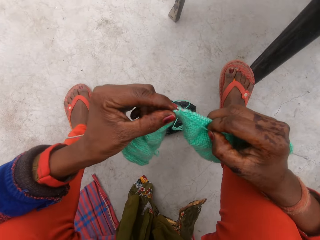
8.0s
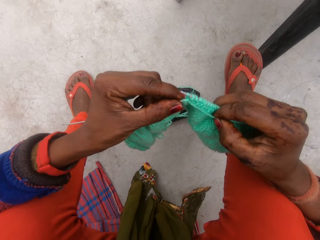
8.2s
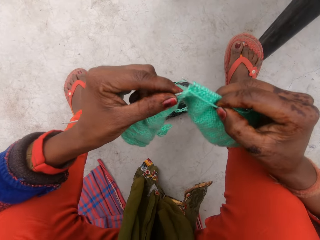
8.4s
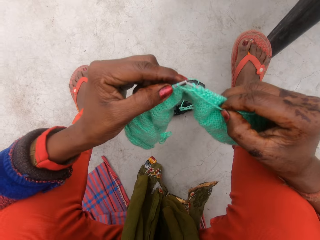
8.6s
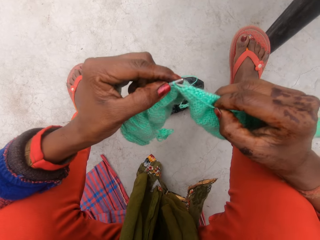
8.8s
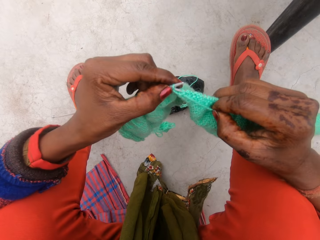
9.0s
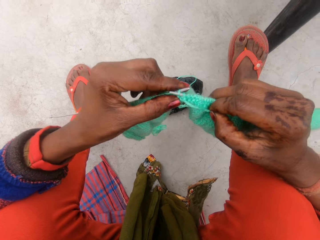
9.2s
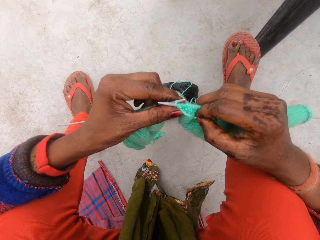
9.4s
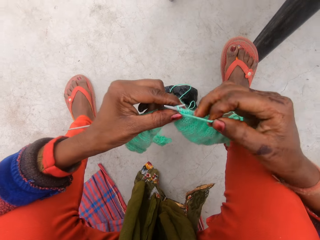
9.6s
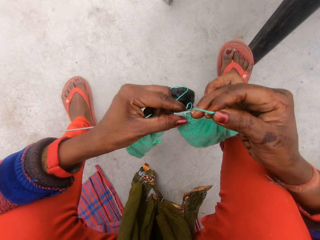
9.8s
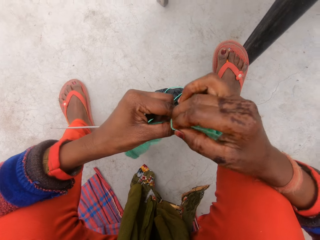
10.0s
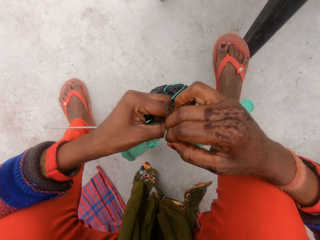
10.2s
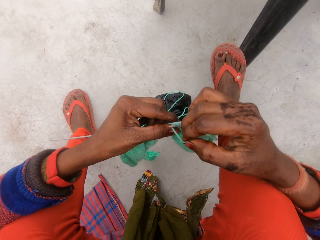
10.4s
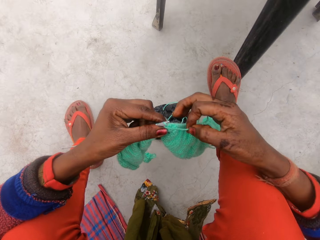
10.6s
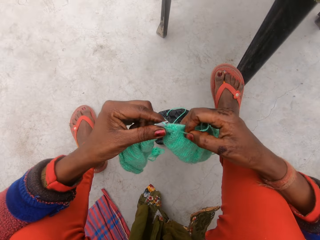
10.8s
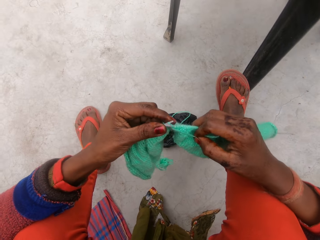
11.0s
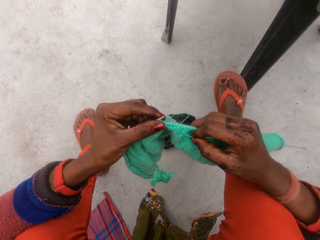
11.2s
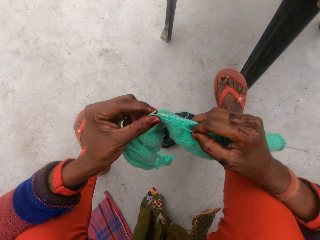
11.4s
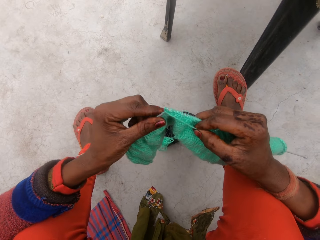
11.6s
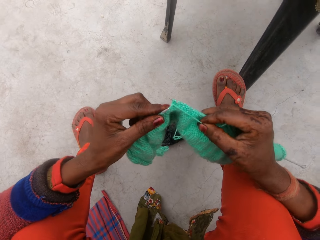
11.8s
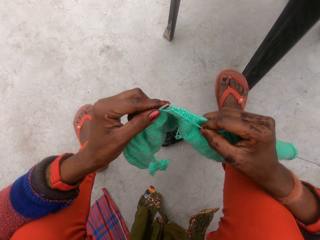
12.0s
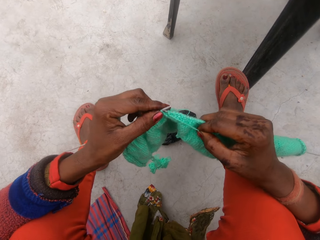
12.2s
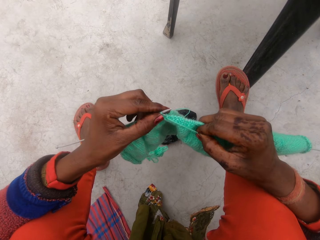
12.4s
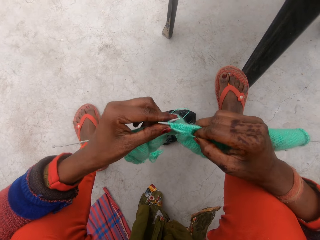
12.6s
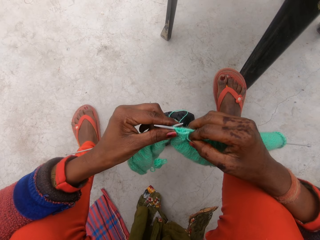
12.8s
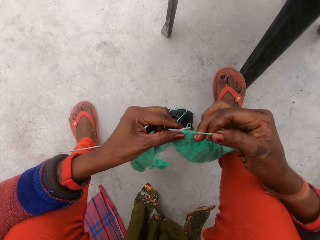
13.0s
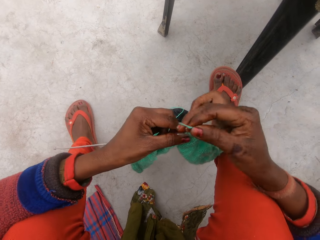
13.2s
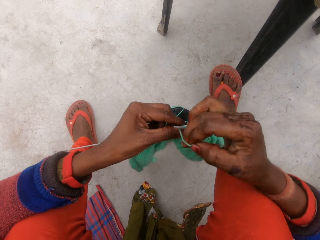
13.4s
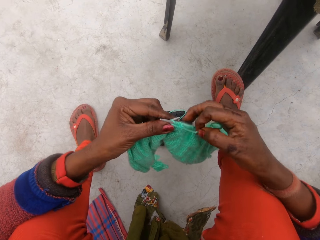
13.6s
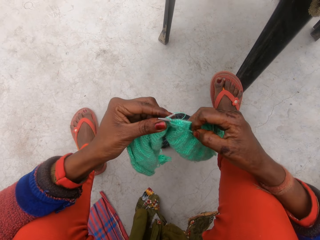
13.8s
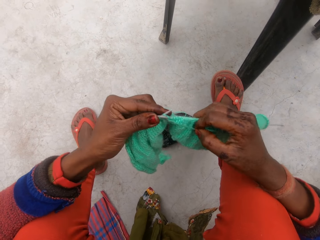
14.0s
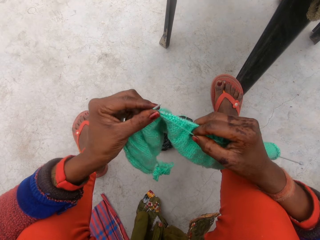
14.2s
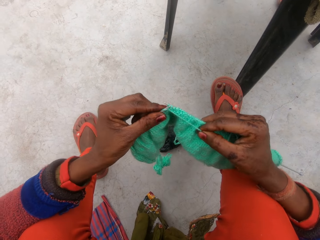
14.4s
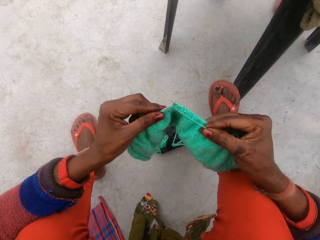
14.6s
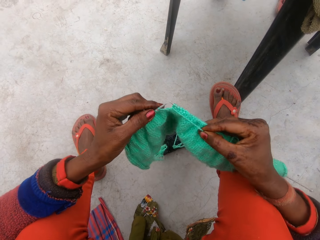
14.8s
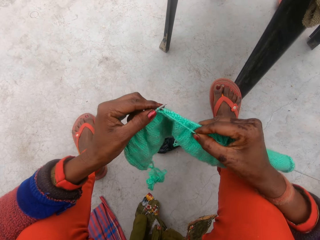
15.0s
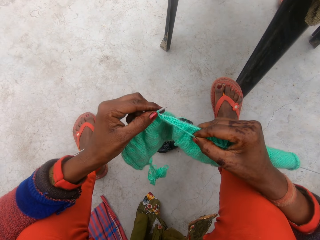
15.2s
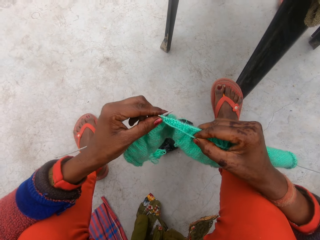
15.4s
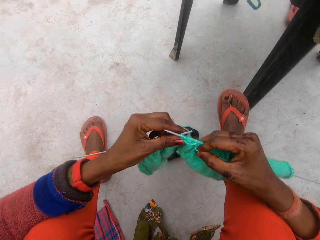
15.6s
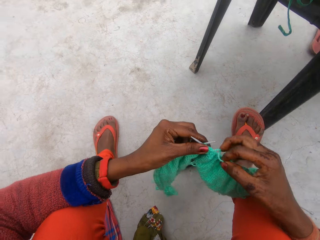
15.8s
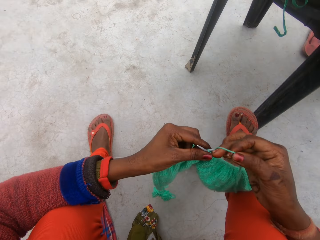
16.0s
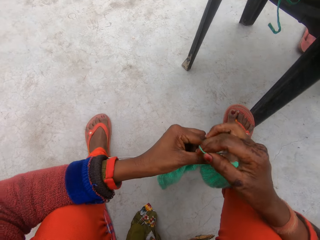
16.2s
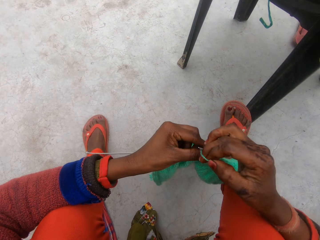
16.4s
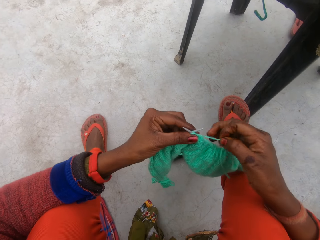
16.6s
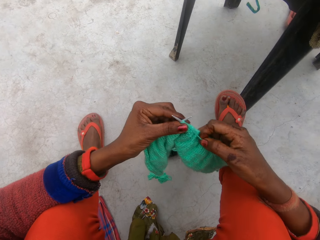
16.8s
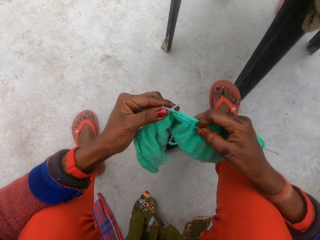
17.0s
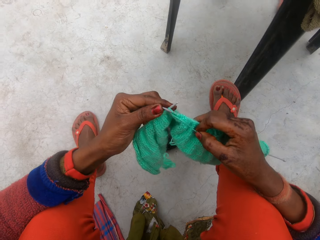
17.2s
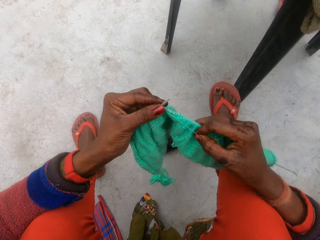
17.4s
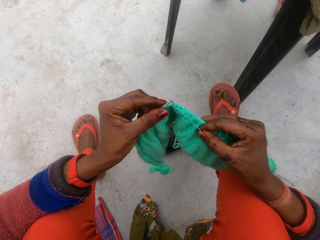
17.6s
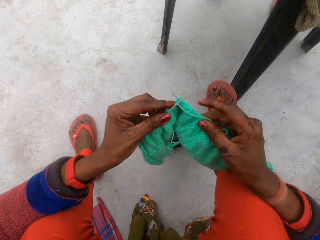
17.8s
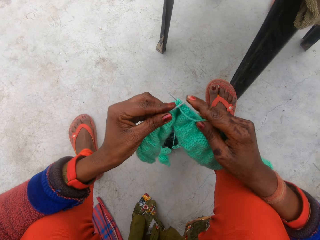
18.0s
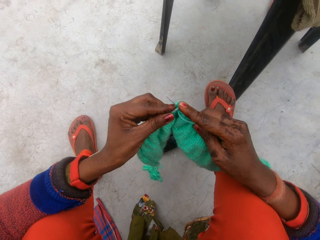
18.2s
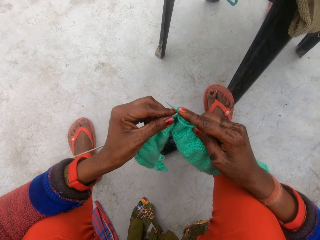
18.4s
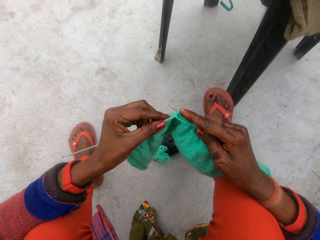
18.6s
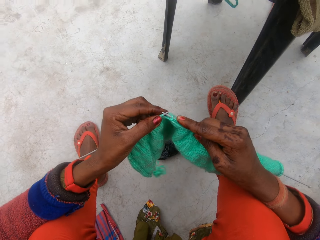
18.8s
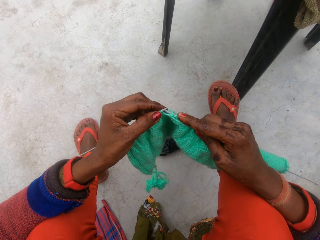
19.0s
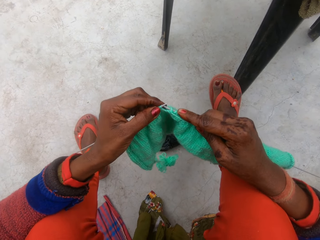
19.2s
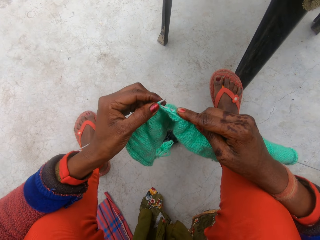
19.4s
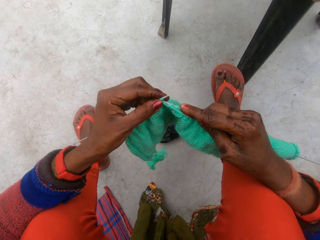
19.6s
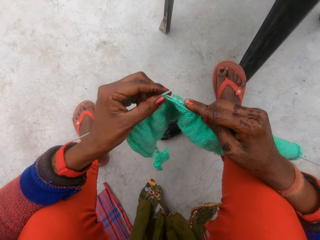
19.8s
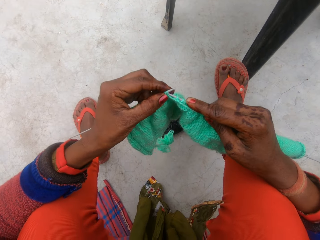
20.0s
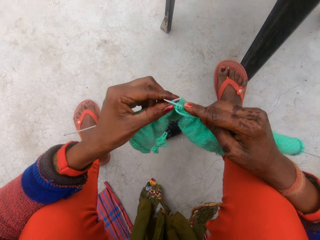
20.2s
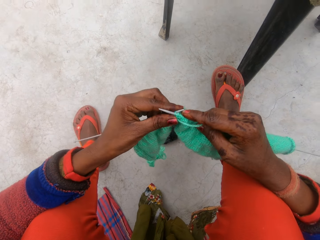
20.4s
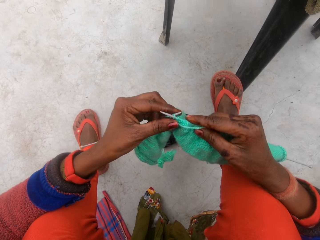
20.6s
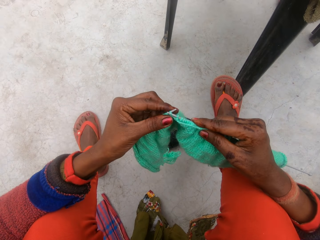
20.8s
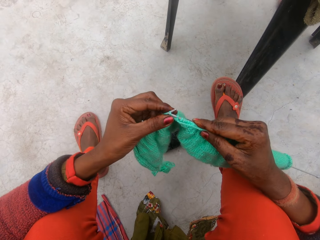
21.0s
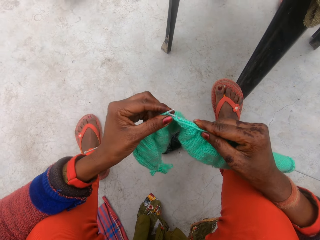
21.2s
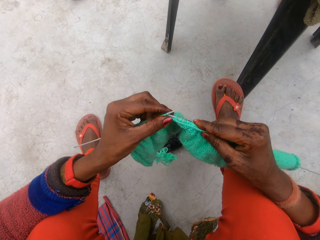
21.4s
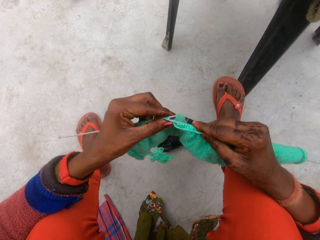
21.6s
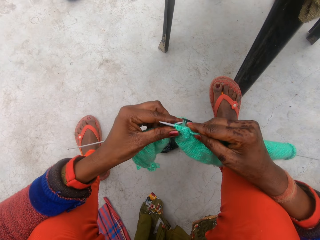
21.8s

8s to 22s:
The camera wearer knits a fabric with knitting needles. They rotate knitting thread around the knitting needle. They knit the fabric with the knitting needles. They rotate the knitting thread around the knitting needle. They knit the fabric with the knitting needles. They rotate the knitting thread around the knitting needle. They knit the fabric with the knitting needles and push the knitting needle with a finger. They knit the fabric with the knitting needles.

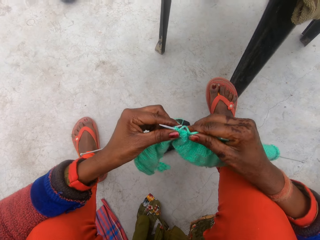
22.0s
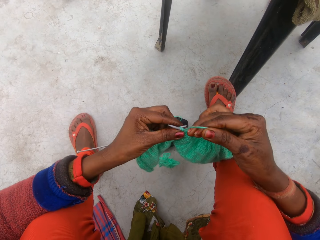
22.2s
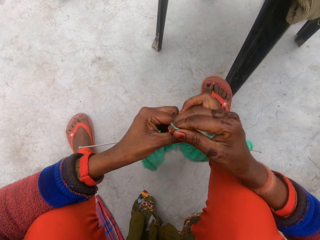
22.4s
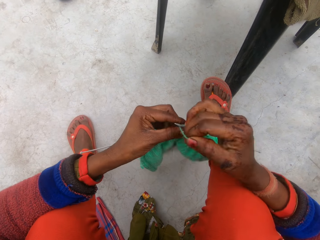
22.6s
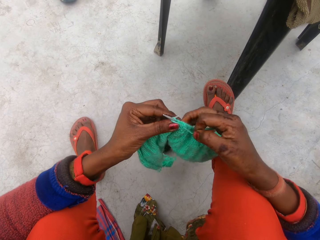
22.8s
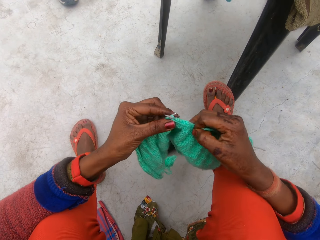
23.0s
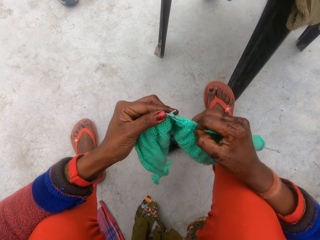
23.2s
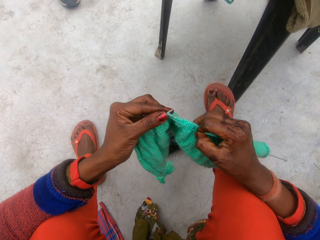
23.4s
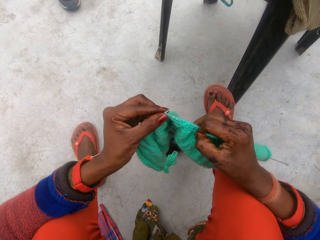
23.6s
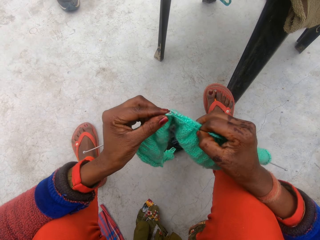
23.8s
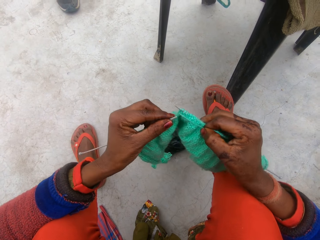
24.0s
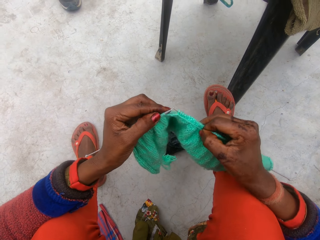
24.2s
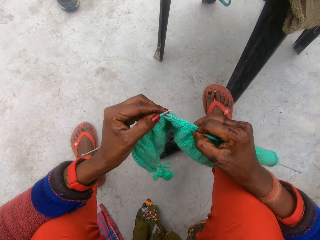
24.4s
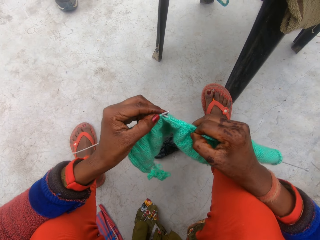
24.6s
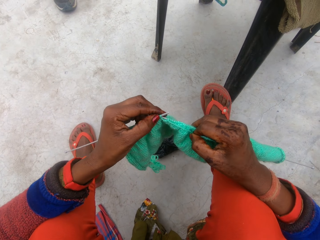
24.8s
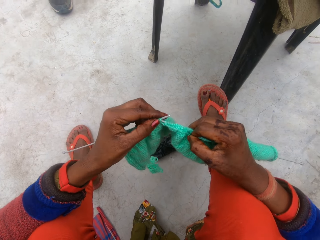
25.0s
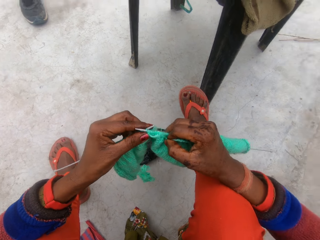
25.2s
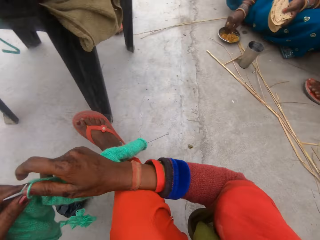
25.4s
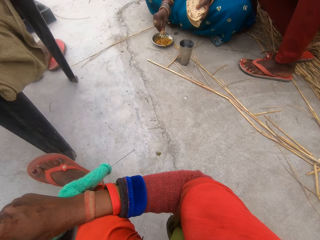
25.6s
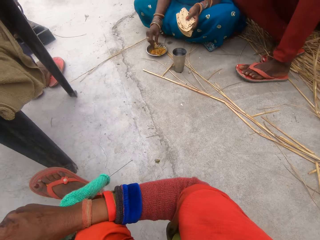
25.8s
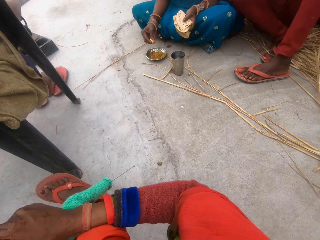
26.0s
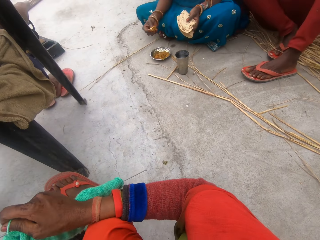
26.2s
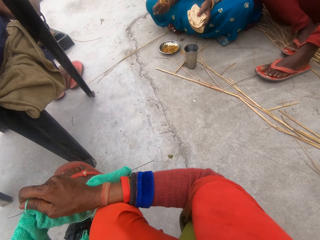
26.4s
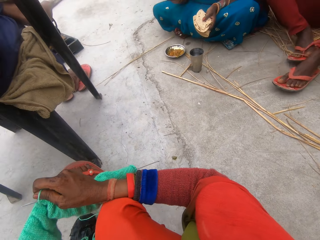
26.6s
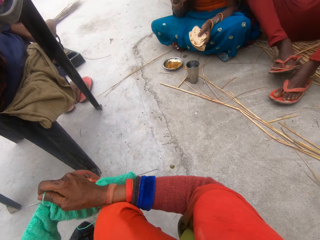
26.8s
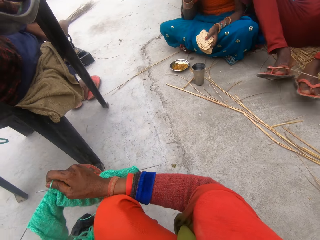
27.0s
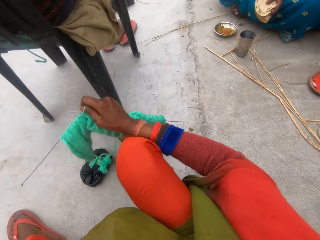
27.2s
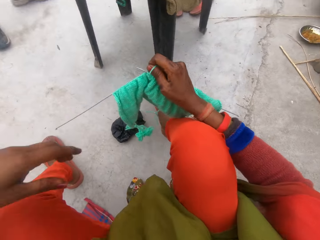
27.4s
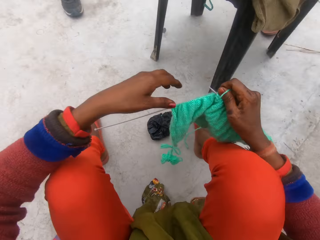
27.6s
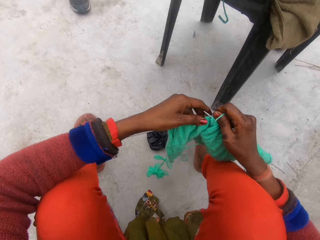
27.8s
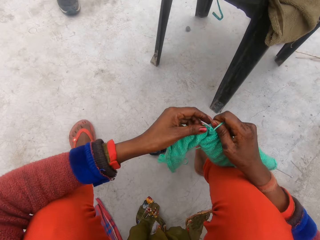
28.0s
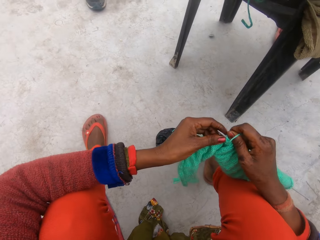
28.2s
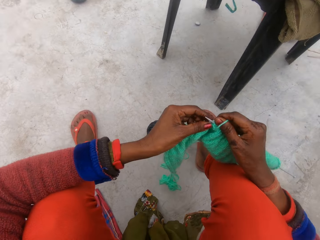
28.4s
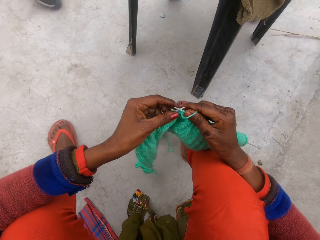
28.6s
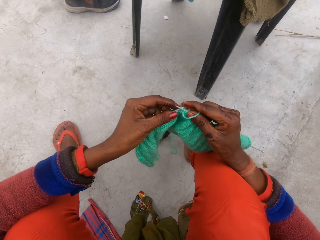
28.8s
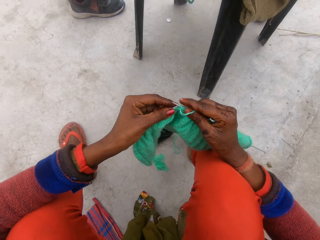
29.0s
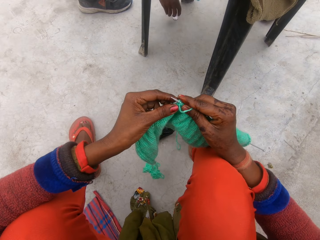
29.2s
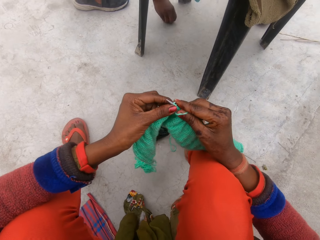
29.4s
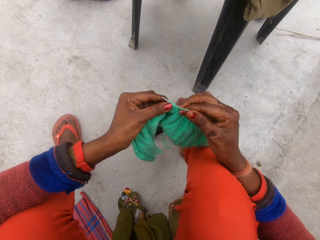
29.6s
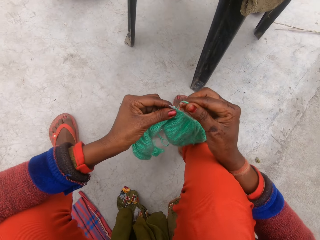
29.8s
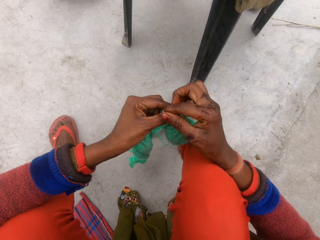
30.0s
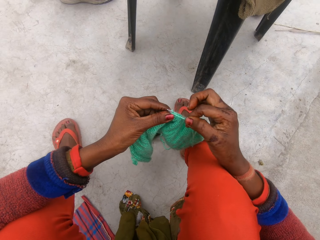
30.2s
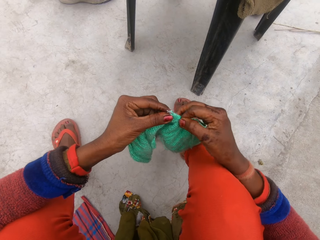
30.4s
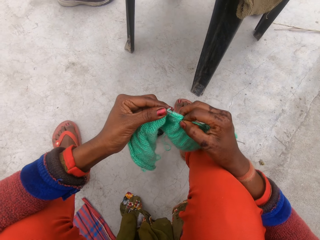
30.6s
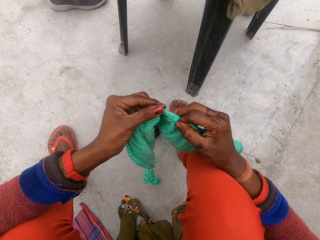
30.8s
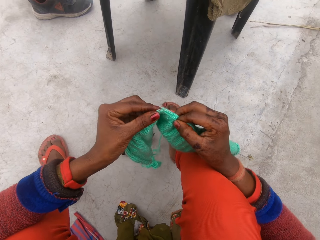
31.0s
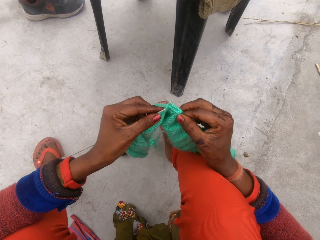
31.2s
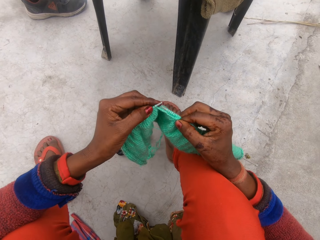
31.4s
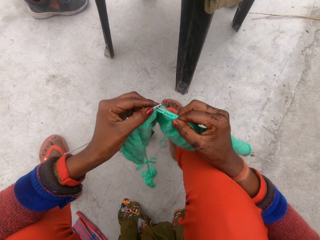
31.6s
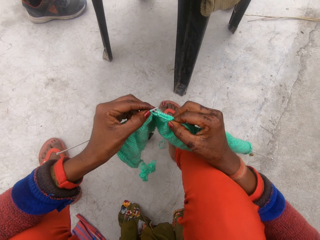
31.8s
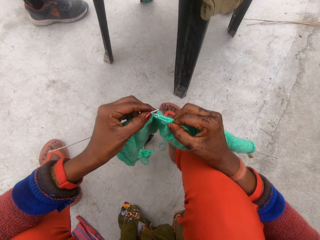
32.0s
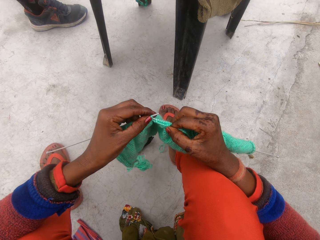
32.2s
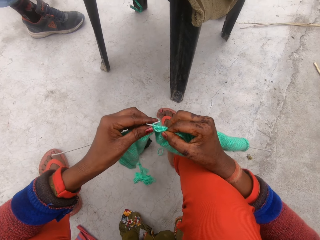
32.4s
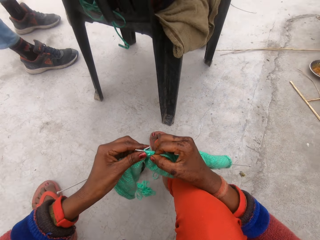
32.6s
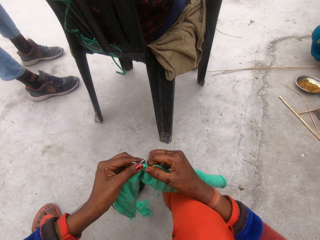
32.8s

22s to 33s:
The camera wearer rotates knitting thread around the knitting needle. A man stands next to another man. The camera wearer knits a fabric with knitting needles. She looks around. A woman scoops something in a bowl on the ground. A third man sits next to the woman. The second man sits on a chair. The woman shakes something over the bowl on the ground and moves her hand upwards. The third man removes slippers. The first man stands next to the second man. The camera wearer holds the fabric with her left hand. She continues to knit the fabric with the needle in each hand and the thread. The first man walks around and picks up a coin on the ground. The camera wearer rotates the knitting thread around the knitting needle. The first man stands next to the second man. The camera wearer knits the fabric with the knitting needles.
